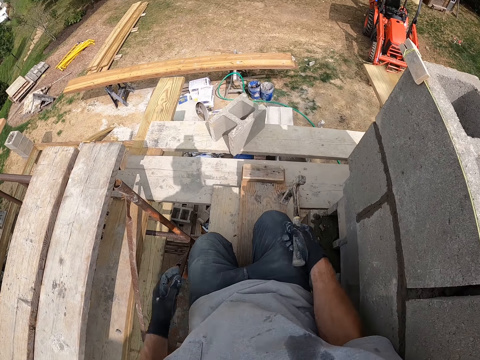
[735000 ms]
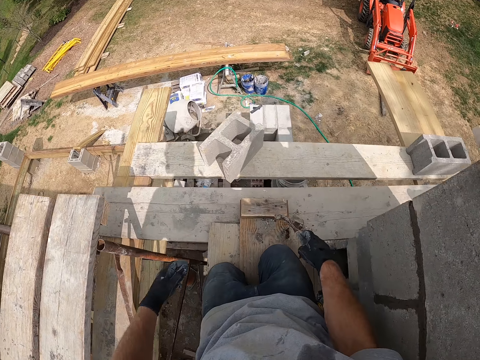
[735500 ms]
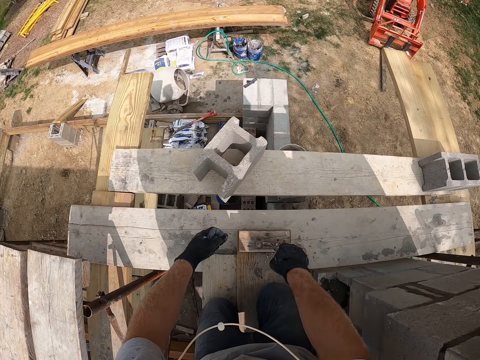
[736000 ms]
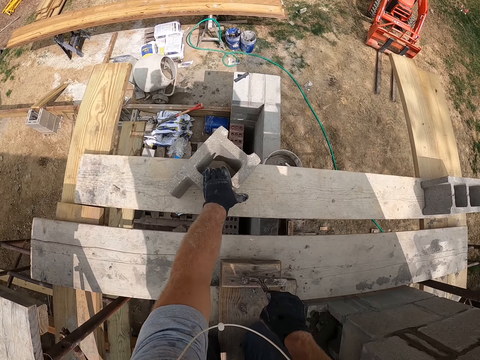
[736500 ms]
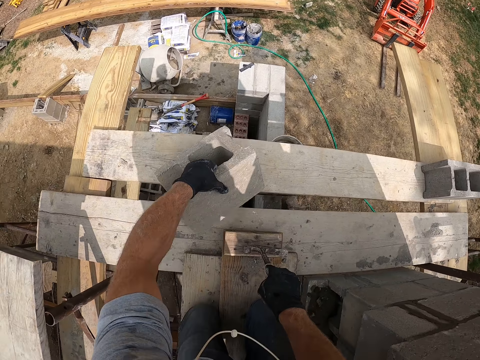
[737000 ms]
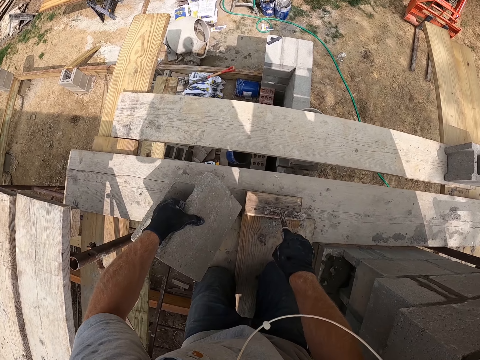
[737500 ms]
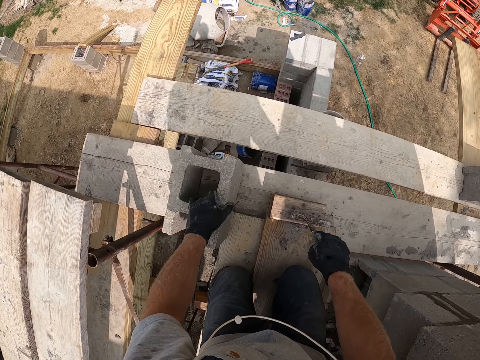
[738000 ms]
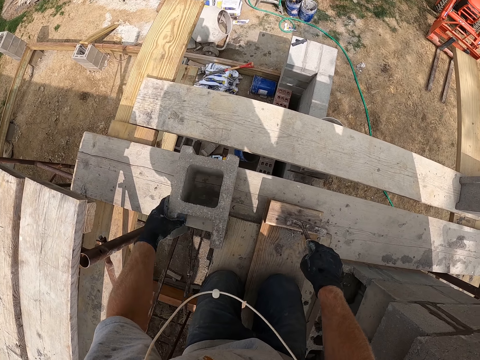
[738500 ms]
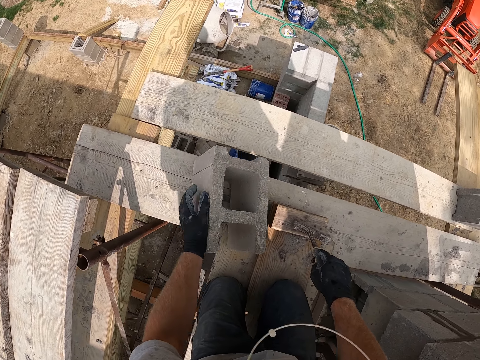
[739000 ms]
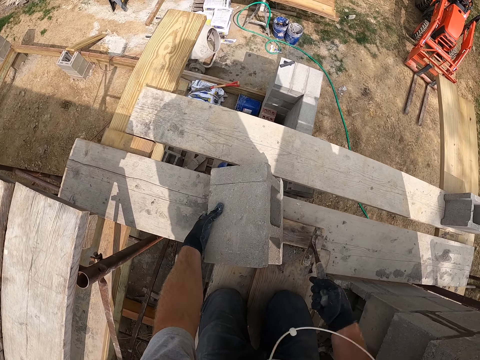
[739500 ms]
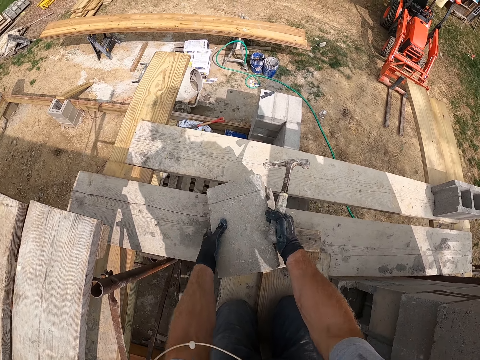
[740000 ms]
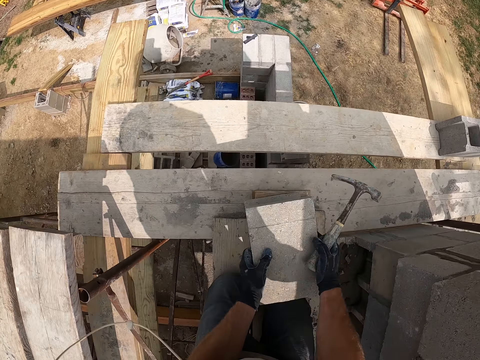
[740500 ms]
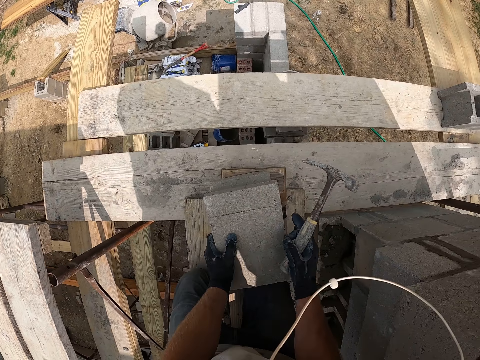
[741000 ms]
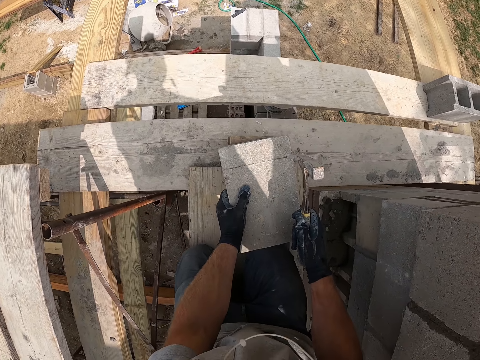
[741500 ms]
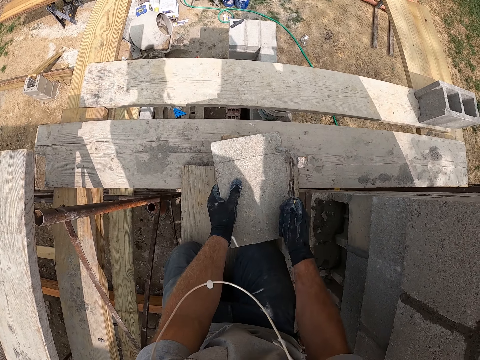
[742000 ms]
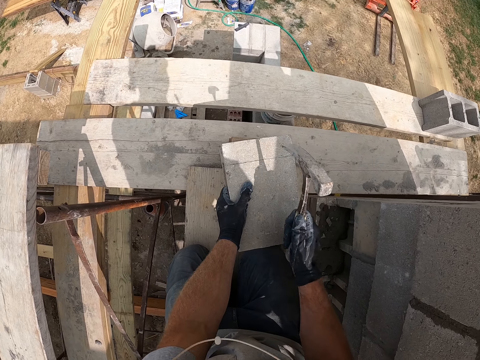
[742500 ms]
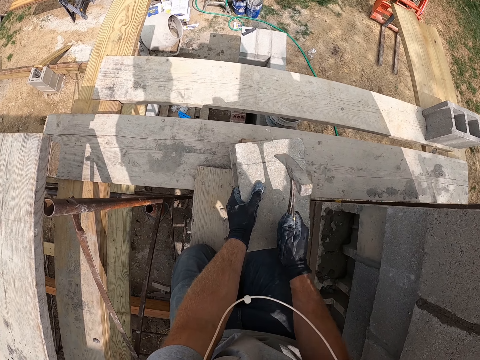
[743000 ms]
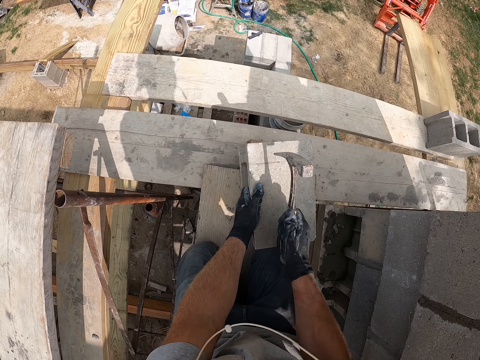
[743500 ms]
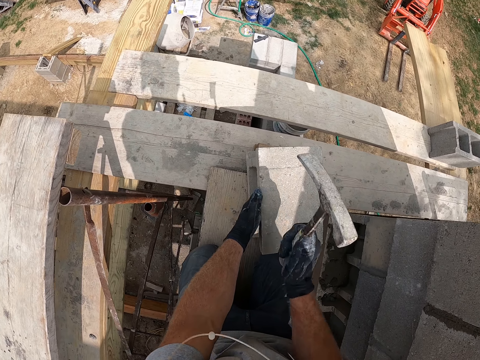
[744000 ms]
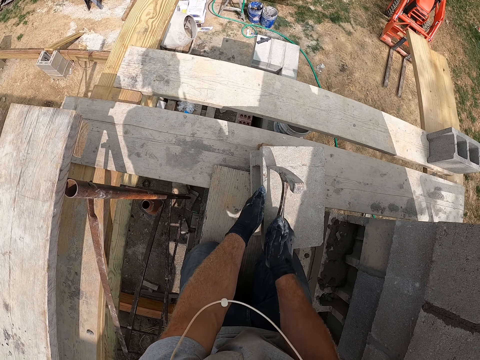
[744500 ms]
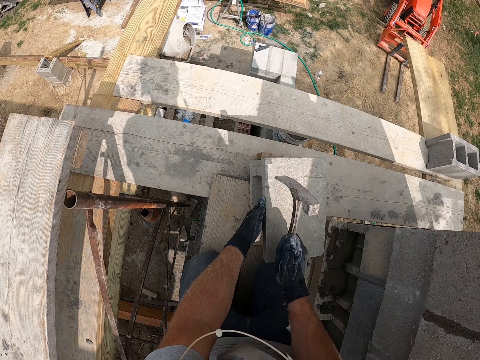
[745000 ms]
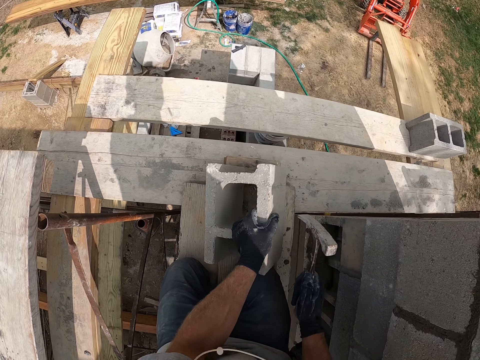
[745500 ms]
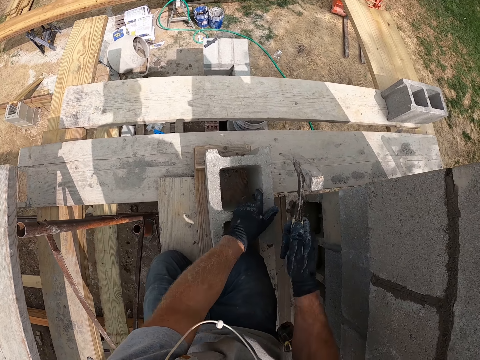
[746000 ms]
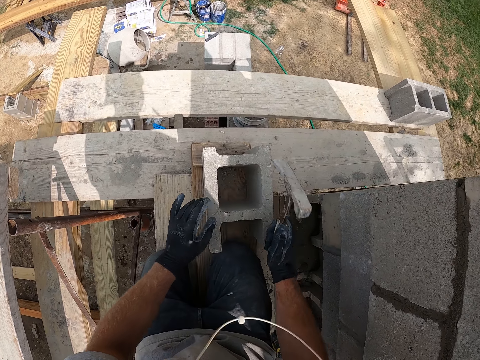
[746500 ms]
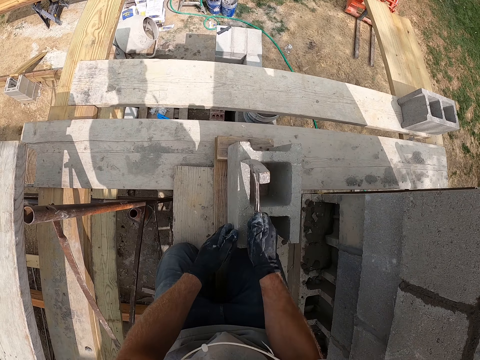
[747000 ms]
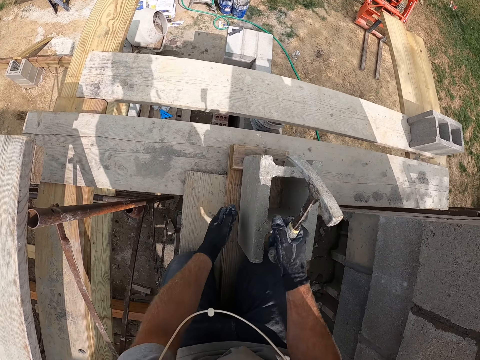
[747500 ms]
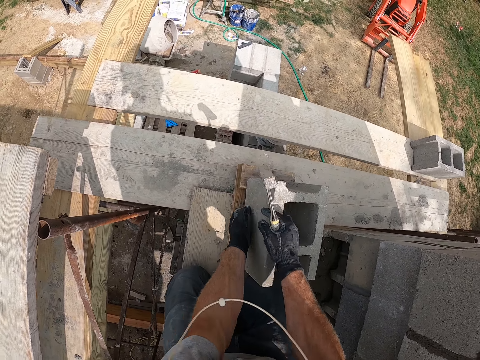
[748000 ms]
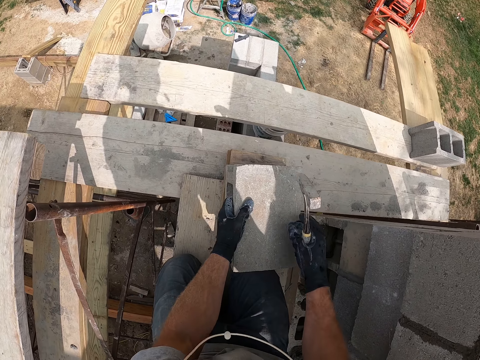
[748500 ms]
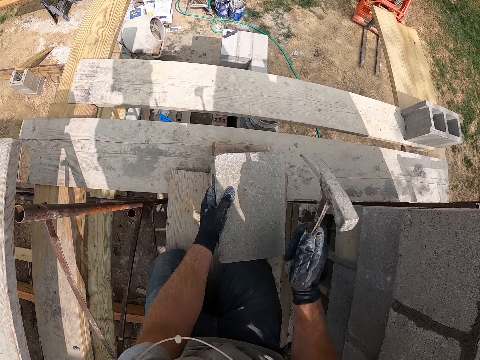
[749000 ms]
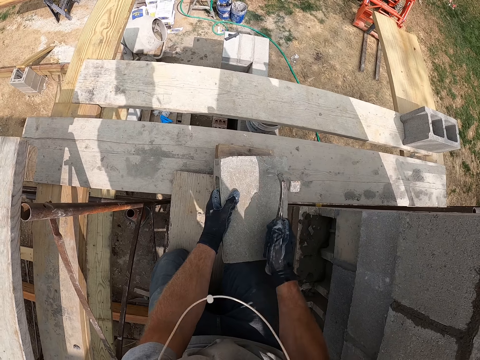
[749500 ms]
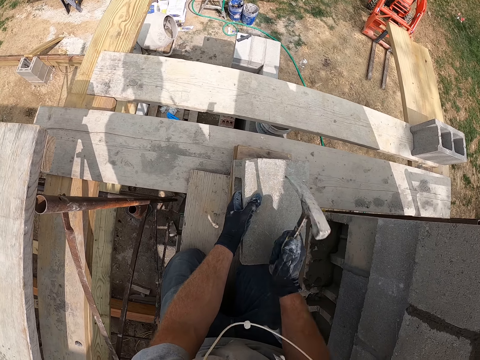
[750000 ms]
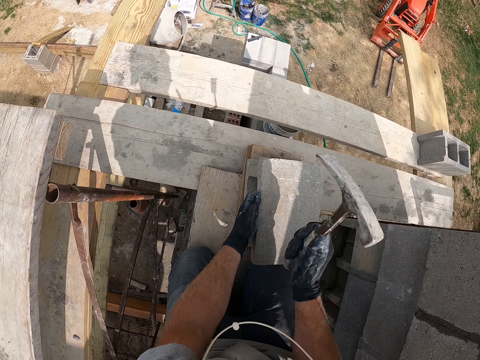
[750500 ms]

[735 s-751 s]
The camera wearer kneels. They pick up a block and move the concrete block on the wooden plank. They drop the block. They pick up the block. They drop the block. They hit the concrete block with the hammer. They turn the block. They adjust the concrete block on the wooden plank. They hit the concrete block with the hammer. They turn the block. They adjust the concrete block on the wooden plank. They hit the concrete block with the hammer.

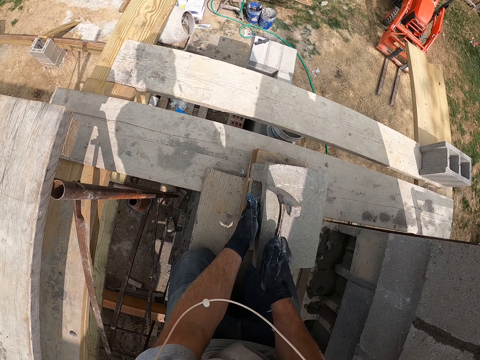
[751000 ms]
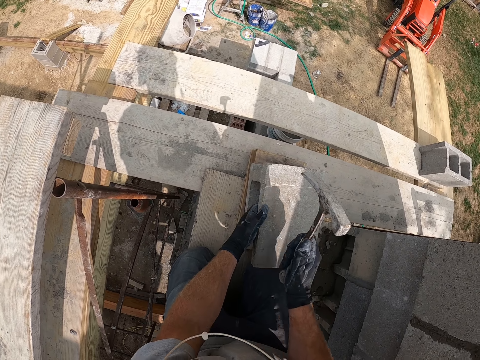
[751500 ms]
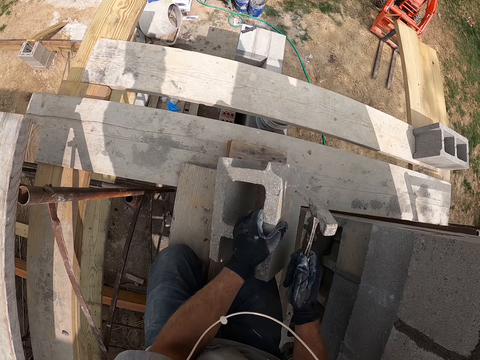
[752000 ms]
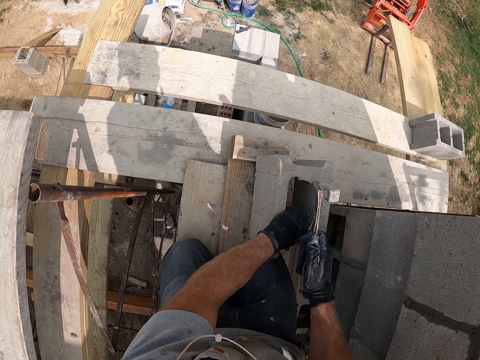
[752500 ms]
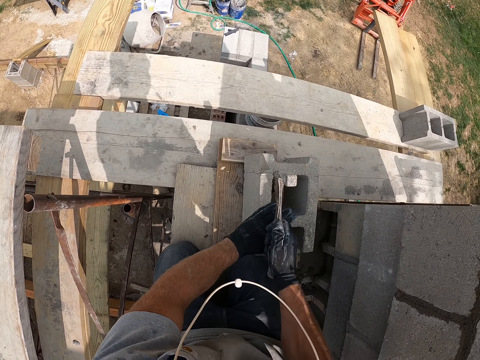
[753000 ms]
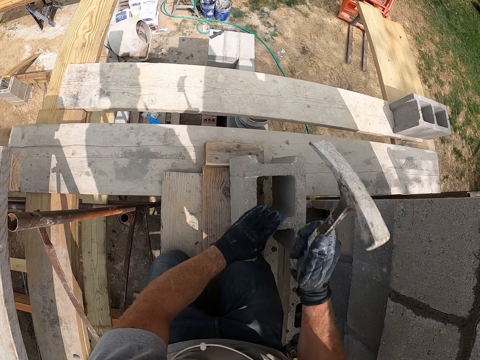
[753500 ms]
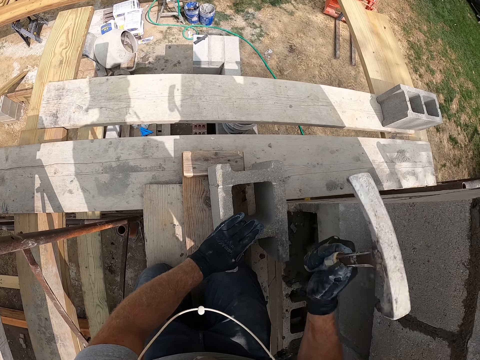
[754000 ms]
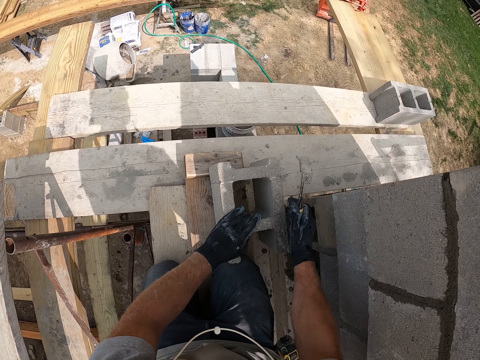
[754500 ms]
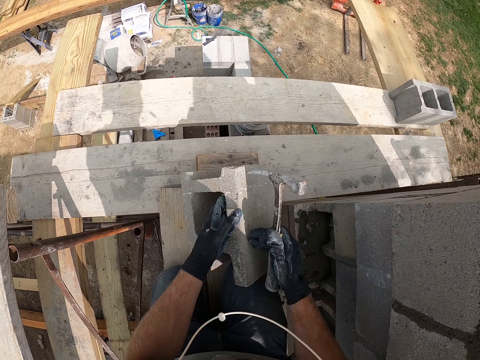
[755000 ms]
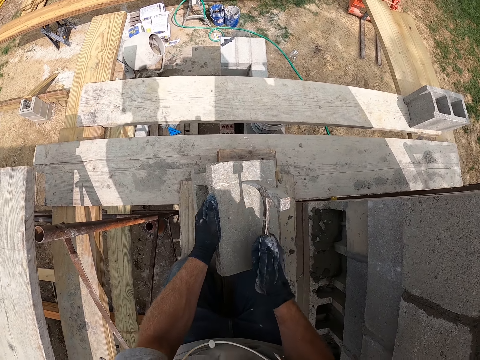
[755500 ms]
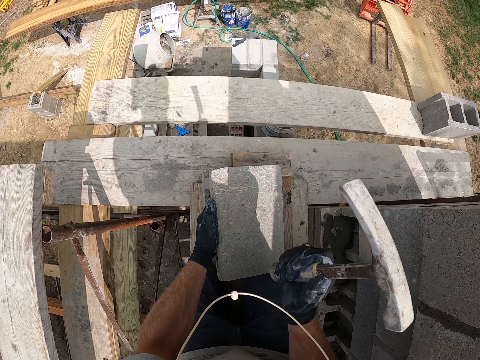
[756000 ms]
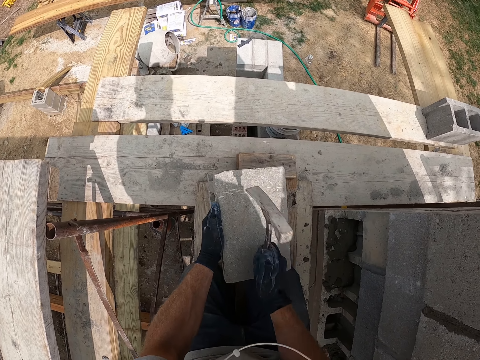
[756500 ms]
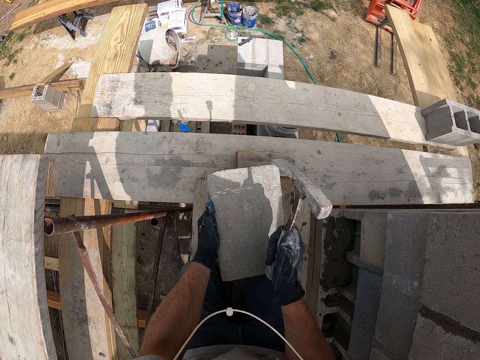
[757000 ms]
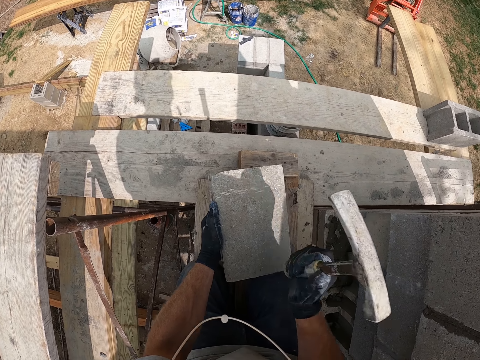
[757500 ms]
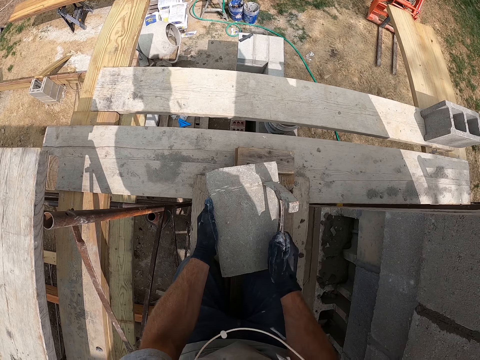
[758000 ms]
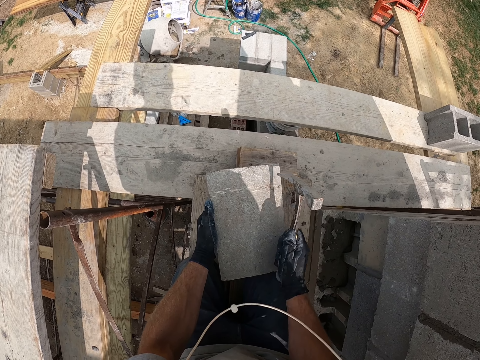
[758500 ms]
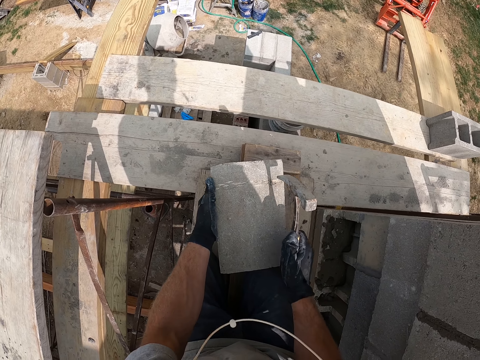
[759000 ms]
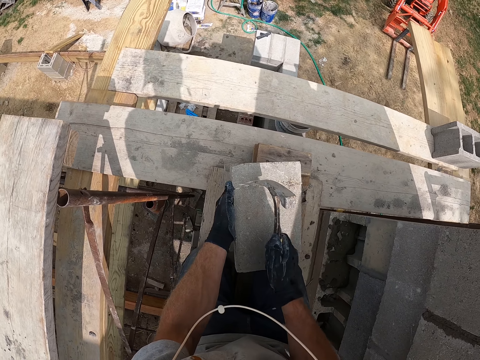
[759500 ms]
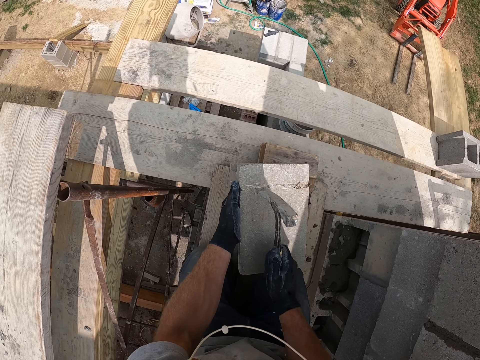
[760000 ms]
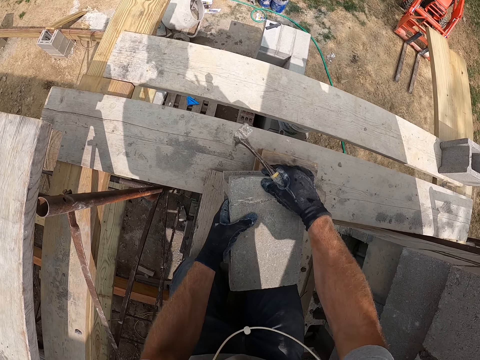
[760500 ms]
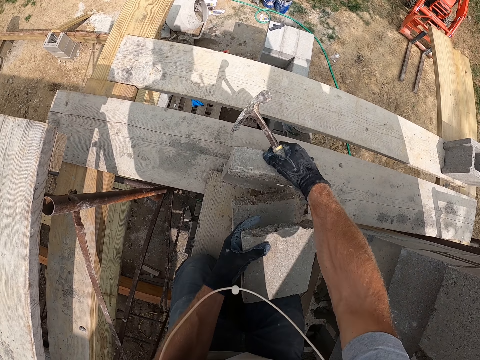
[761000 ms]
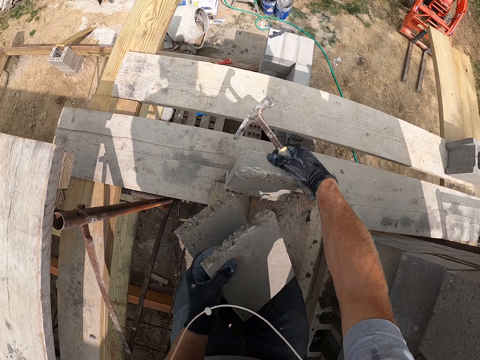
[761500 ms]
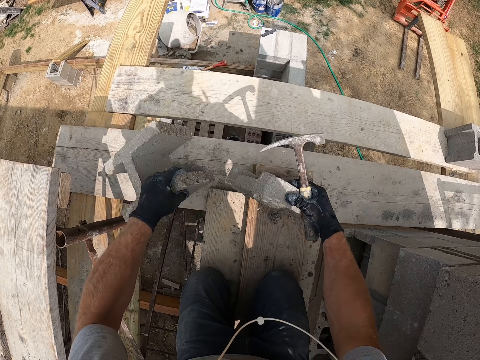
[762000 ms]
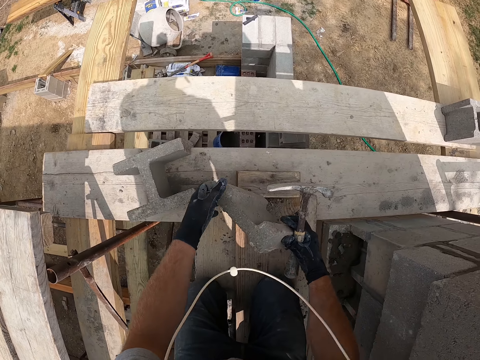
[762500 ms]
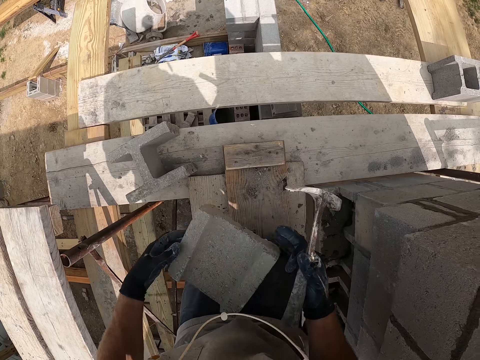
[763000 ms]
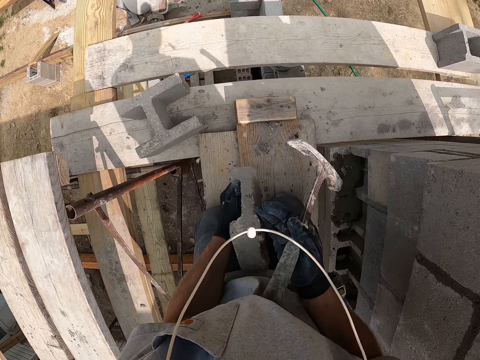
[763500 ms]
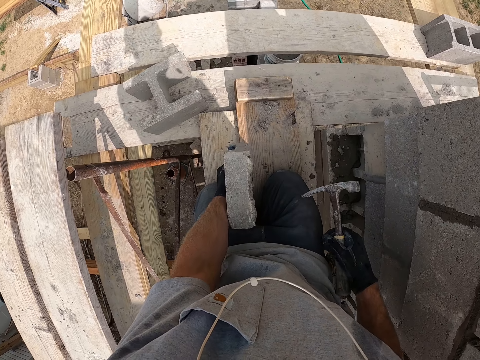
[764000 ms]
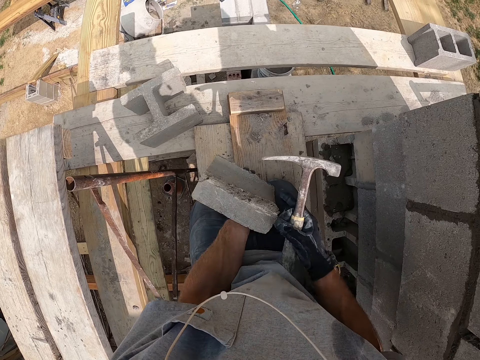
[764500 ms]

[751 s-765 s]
The camera wearer adjusts the concrete block on the wooden plank. He turns the block. He hits the concrete block with the hammer. He adjusts the concrete block on the wooden plank. He turns the block. He hits the concrete block with the hammer. He splits the block. He detaches the concrete block with his left hand. He drops the block. He picks up a piece of the block. He holds the concrete block in his hands.
